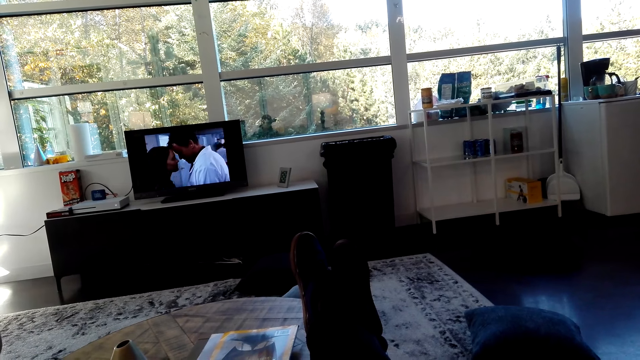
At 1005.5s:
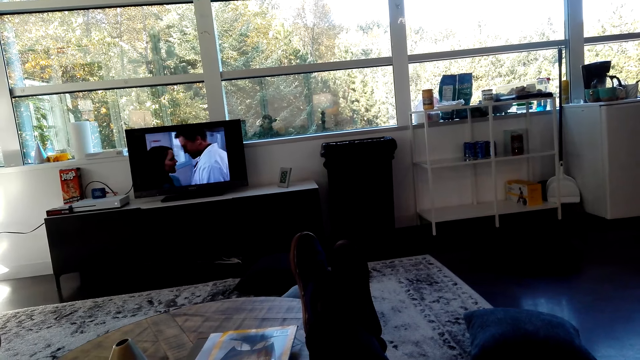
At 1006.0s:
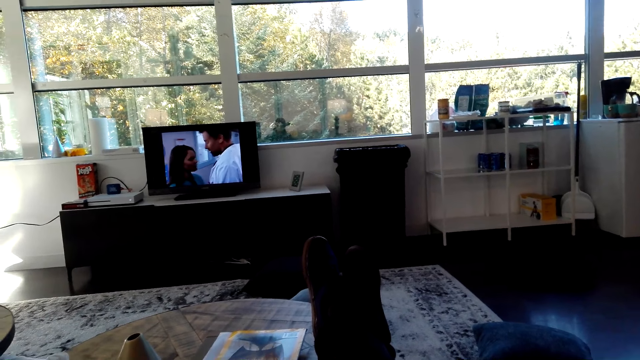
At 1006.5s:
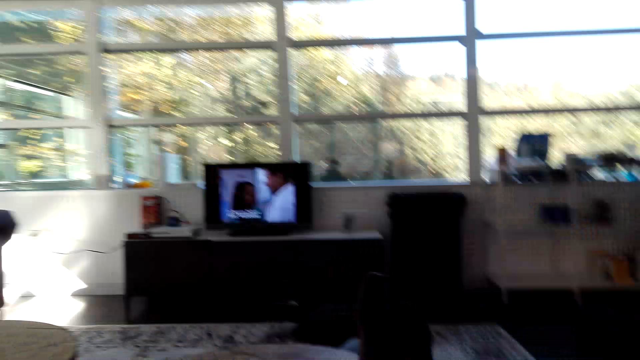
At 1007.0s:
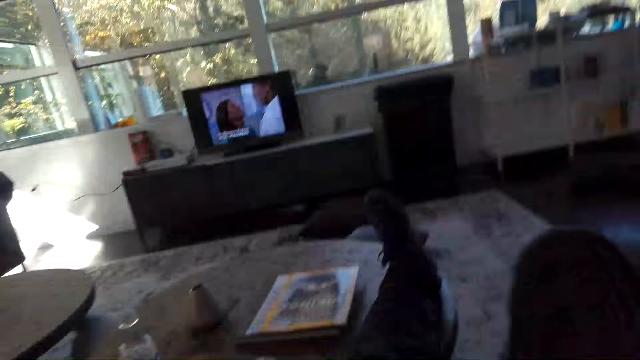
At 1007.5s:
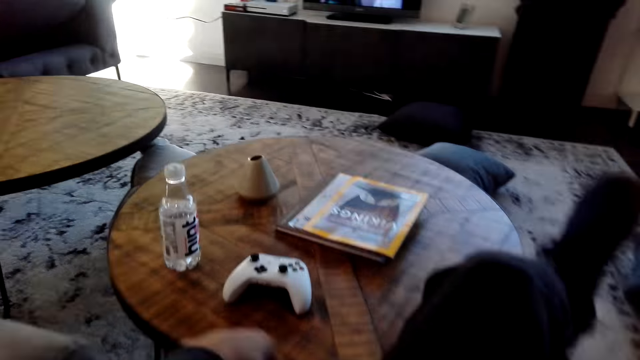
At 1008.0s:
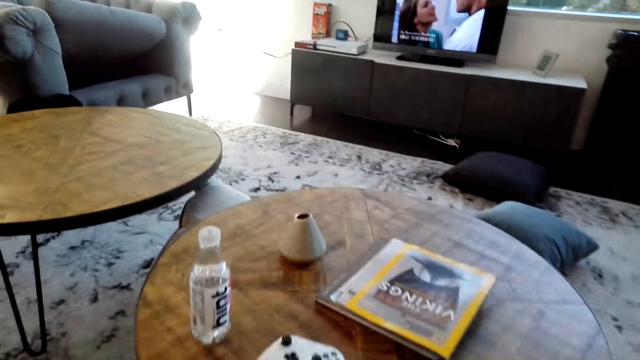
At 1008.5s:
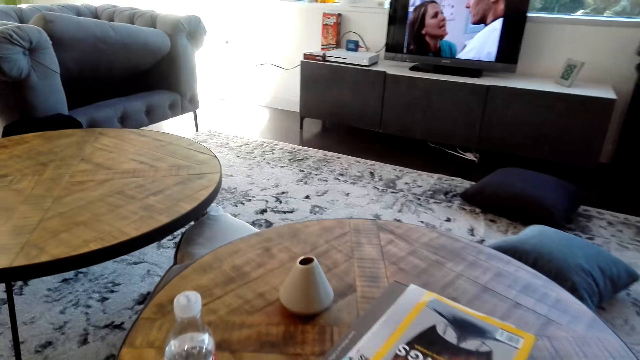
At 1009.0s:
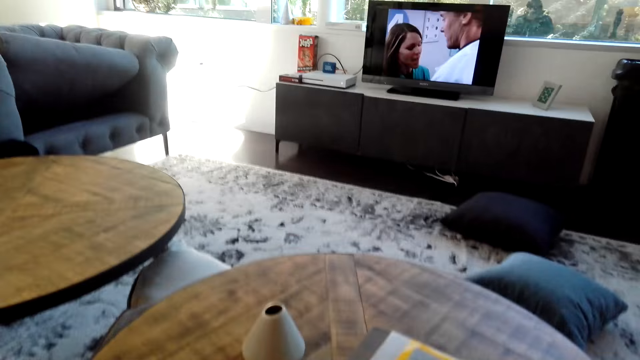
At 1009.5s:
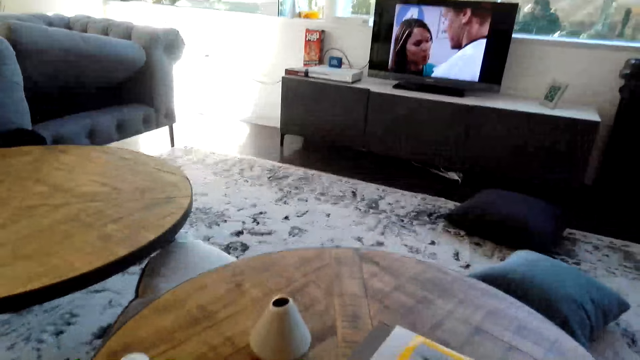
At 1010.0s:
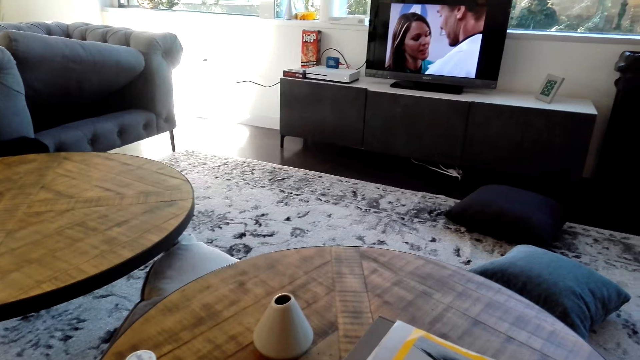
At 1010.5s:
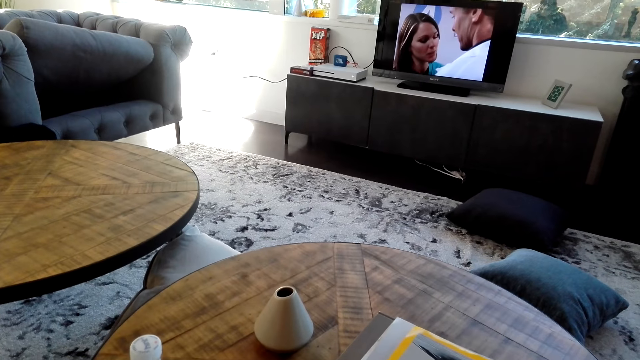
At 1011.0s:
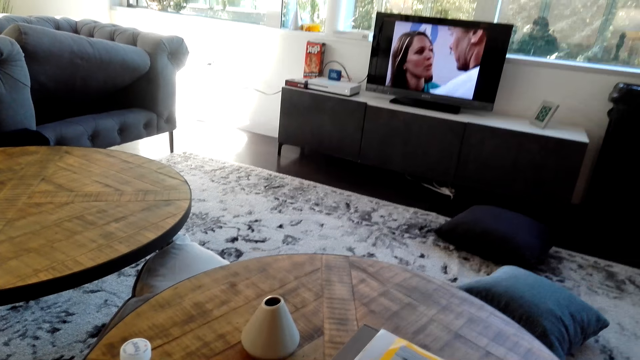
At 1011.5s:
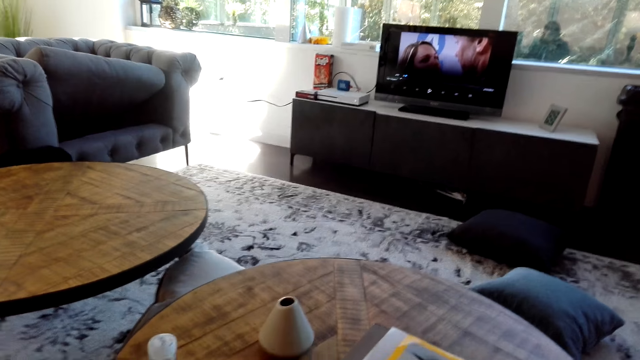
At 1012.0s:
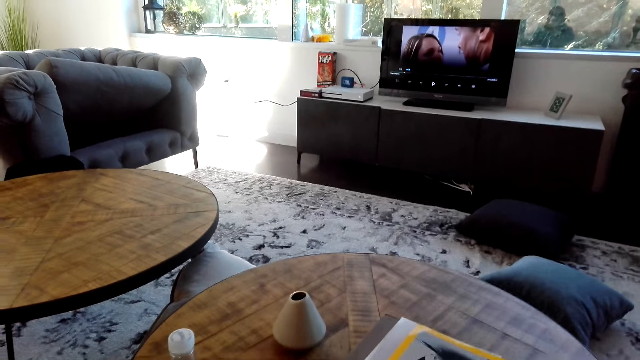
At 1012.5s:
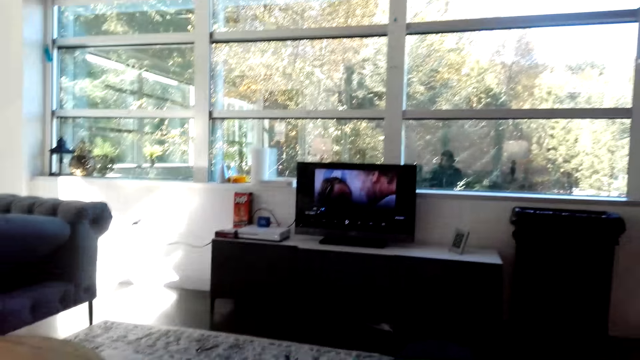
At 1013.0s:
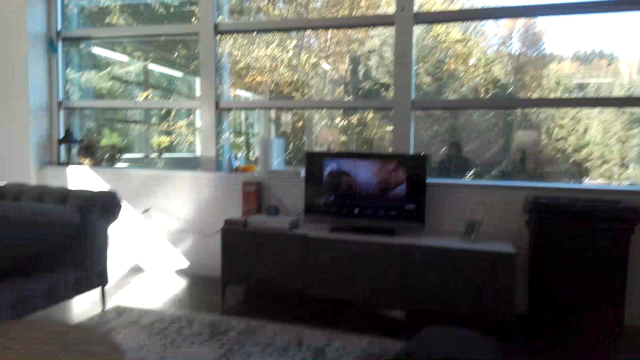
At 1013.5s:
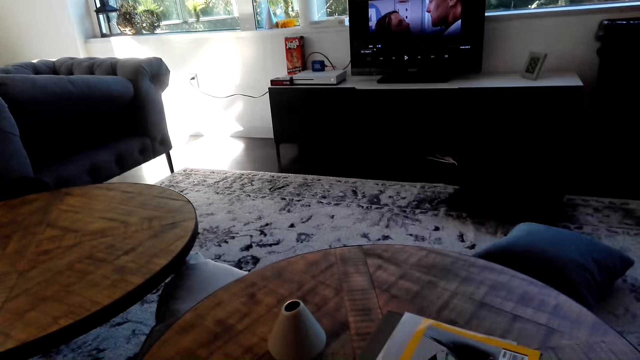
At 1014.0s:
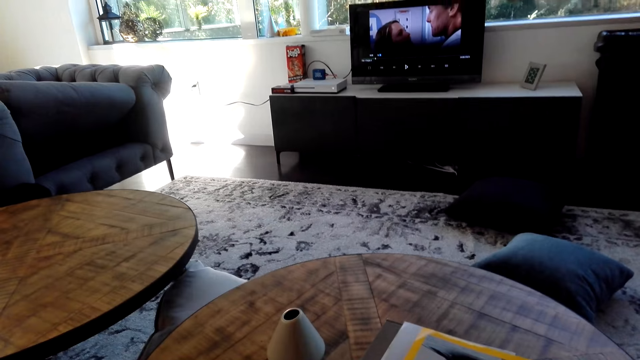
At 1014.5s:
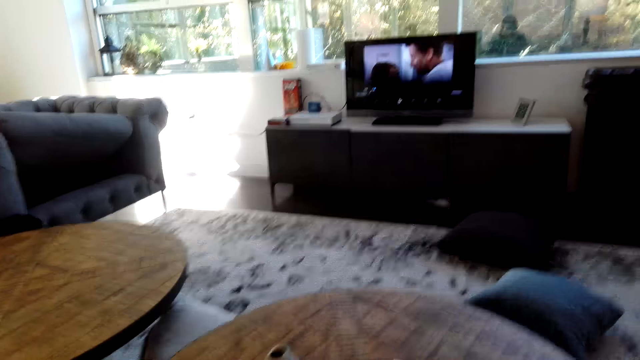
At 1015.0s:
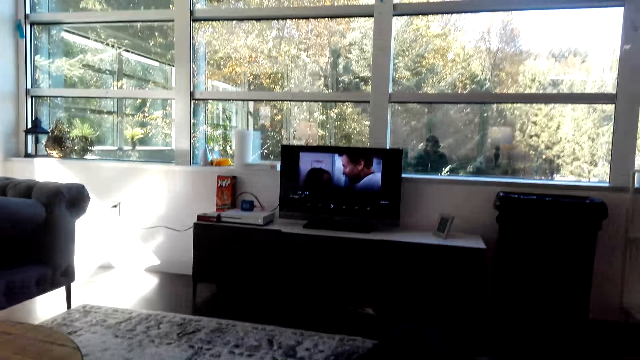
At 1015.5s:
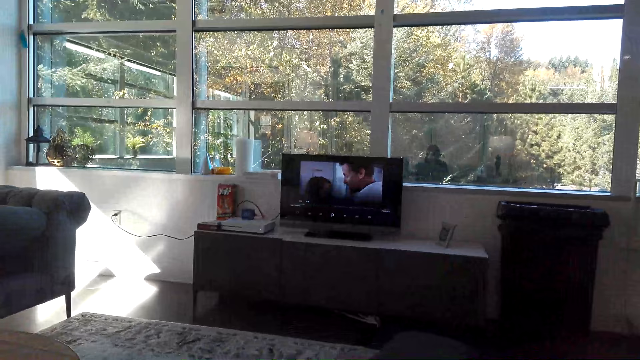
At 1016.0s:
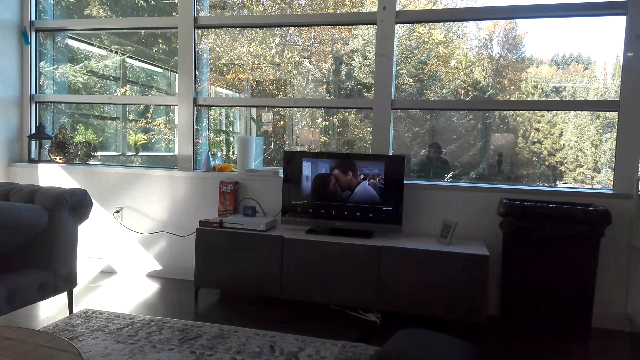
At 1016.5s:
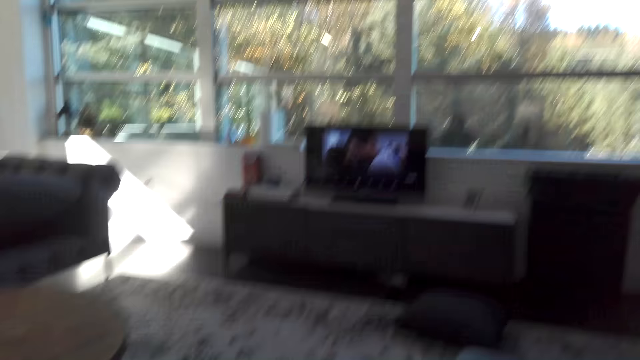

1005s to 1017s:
The camera wearer watches a video on the television. They move the legs on the table.

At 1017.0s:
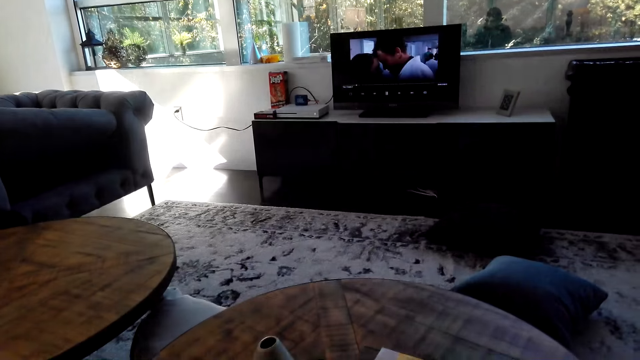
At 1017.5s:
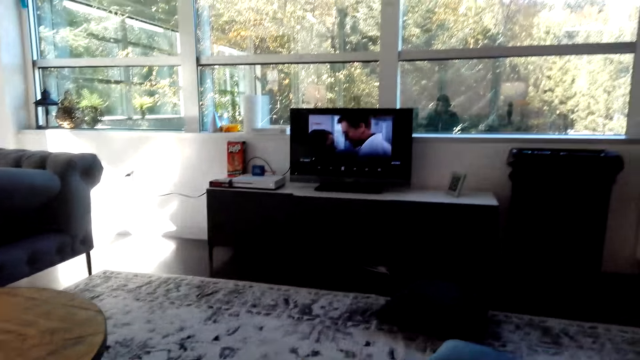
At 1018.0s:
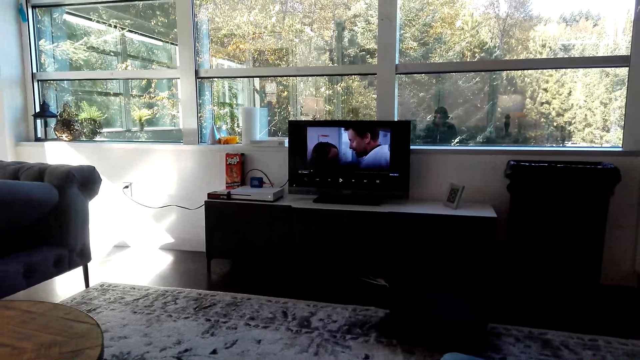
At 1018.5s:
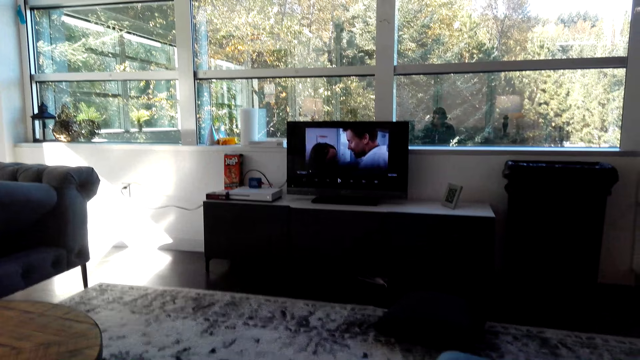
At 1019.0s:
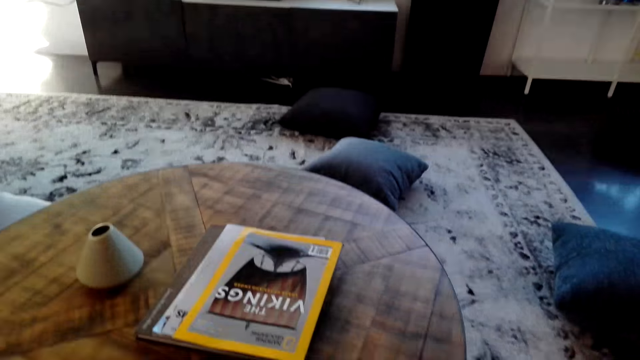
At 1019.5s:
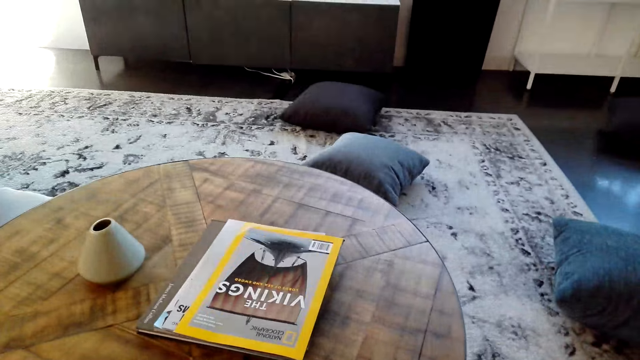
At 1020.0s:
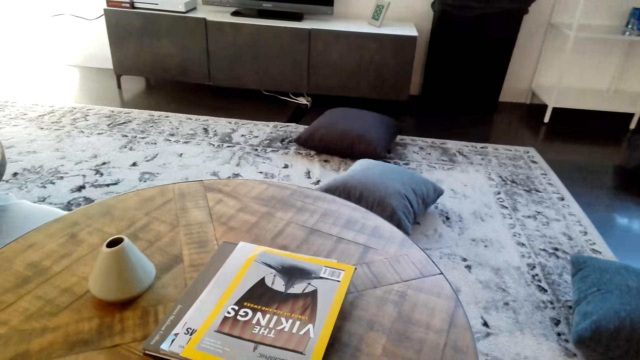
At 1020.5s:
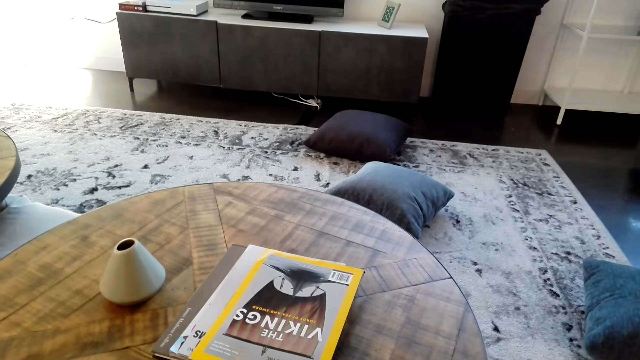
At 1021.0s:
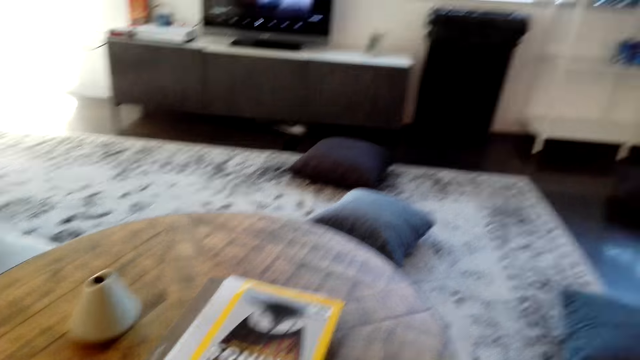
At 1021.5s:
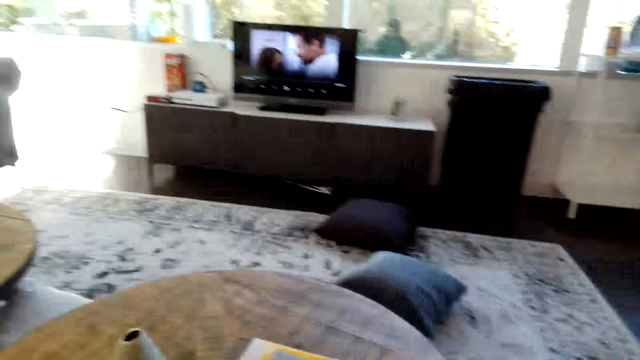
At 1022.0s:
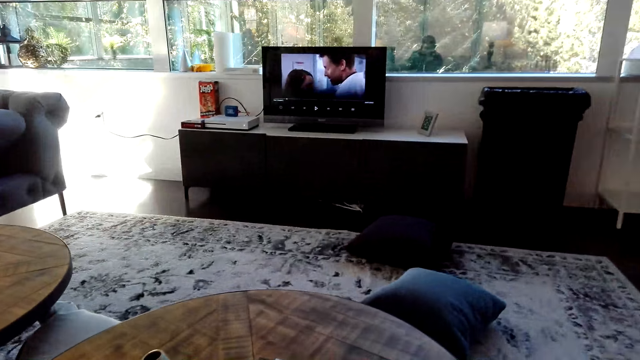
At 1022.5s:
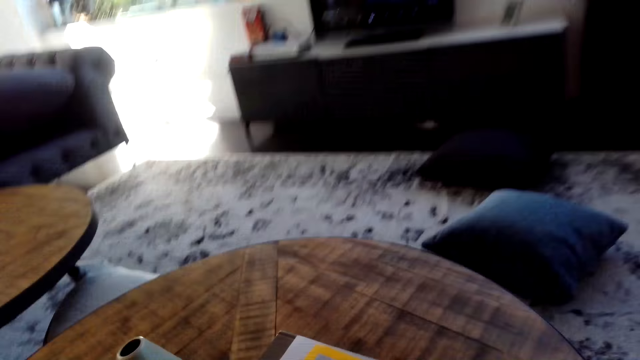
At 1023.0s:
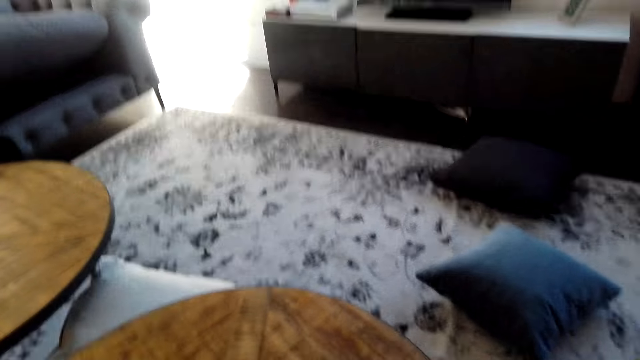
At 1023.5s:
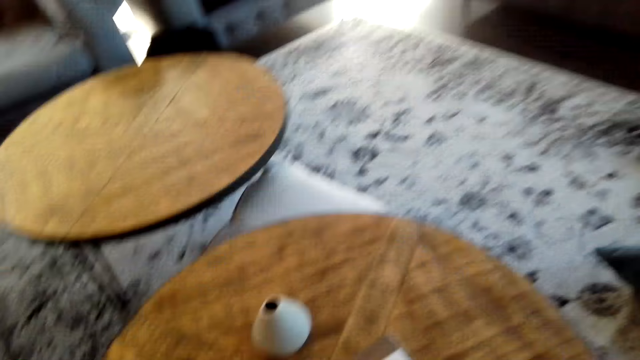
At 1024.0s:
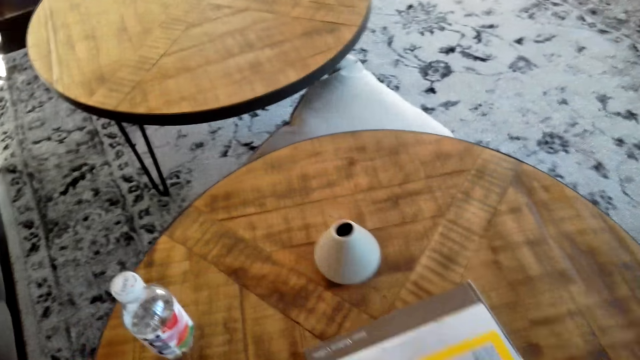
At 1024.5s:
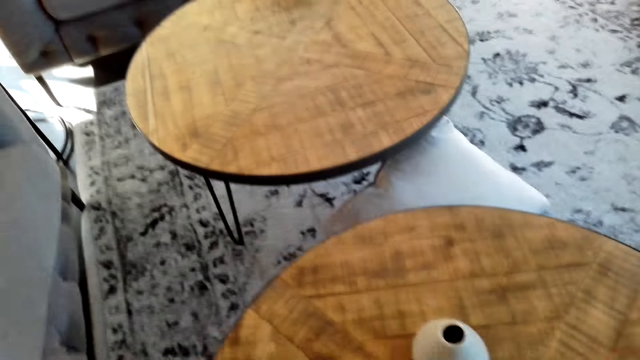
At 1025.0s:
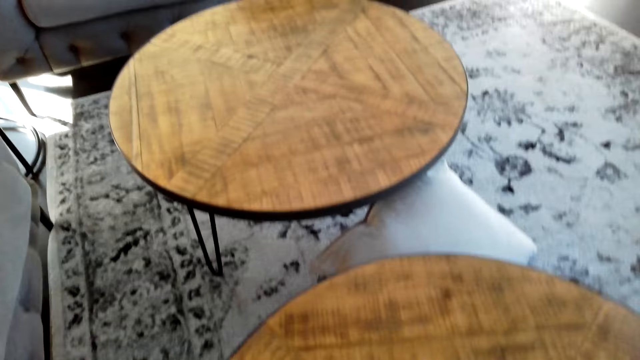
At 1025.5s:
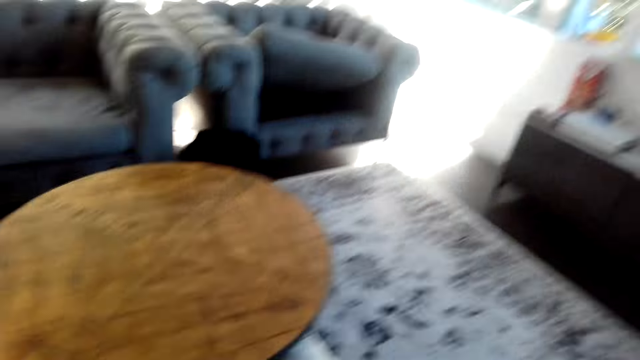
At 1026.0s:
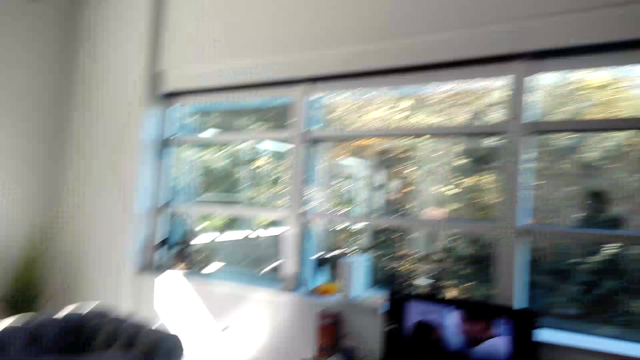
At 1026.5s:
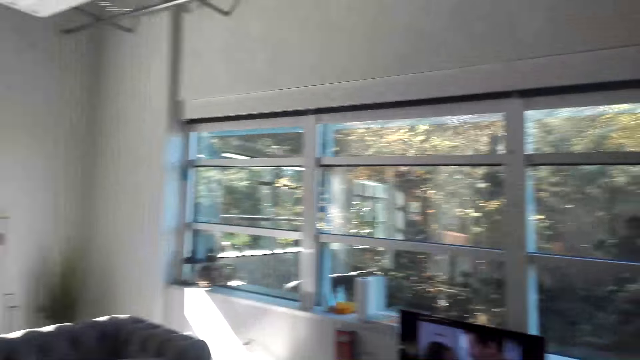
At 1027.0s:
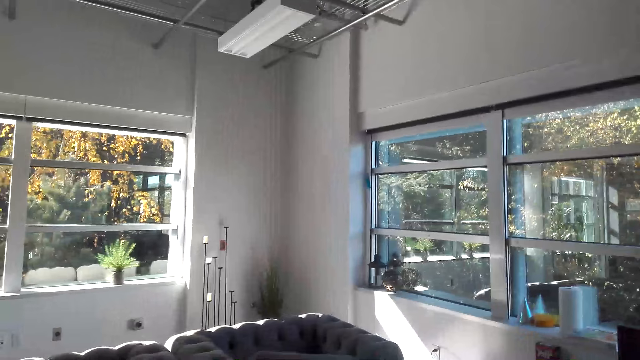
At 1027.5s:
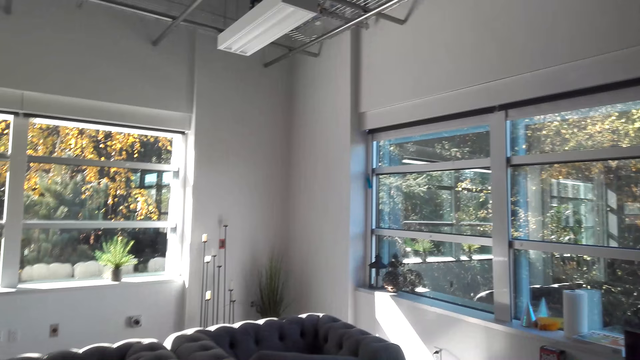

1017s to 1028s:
The camera wearer watches a video on the television.
